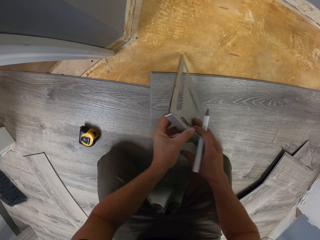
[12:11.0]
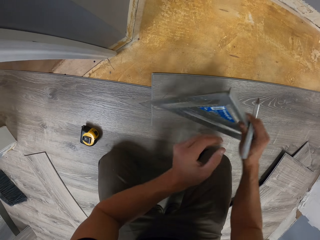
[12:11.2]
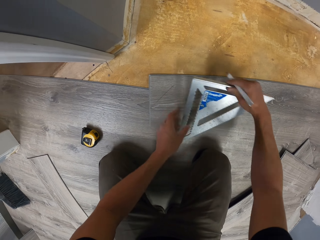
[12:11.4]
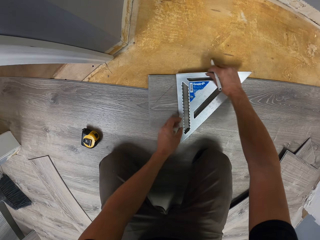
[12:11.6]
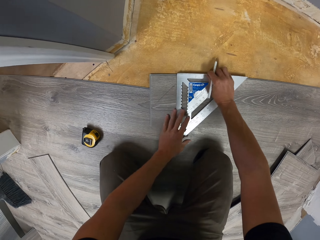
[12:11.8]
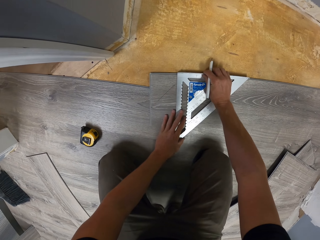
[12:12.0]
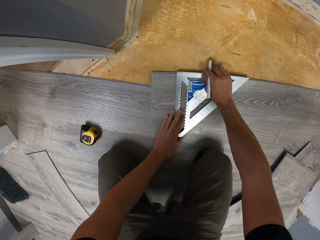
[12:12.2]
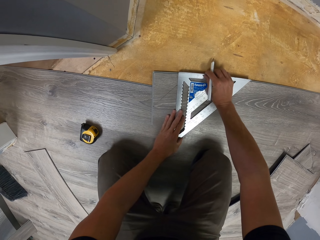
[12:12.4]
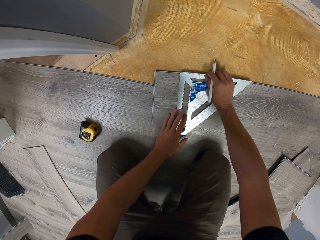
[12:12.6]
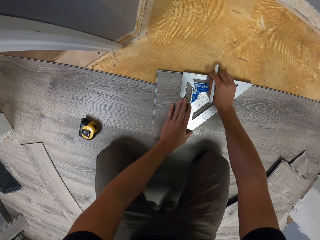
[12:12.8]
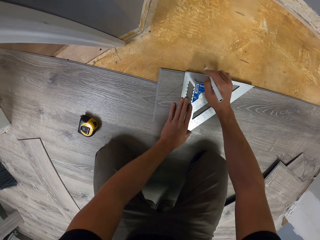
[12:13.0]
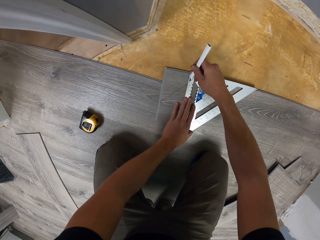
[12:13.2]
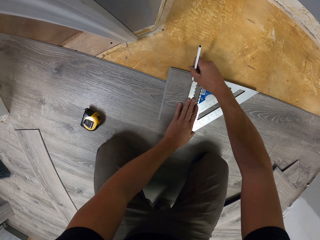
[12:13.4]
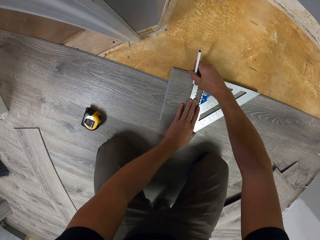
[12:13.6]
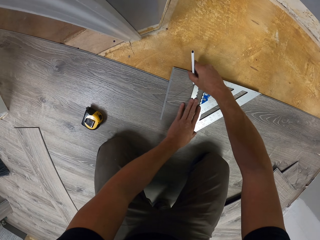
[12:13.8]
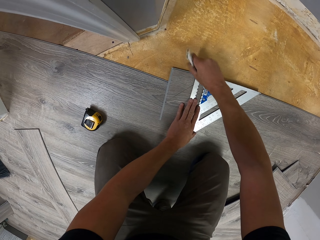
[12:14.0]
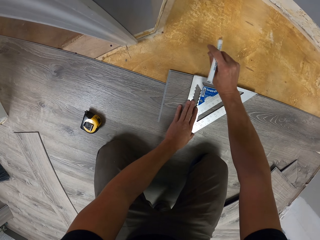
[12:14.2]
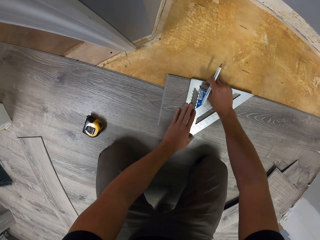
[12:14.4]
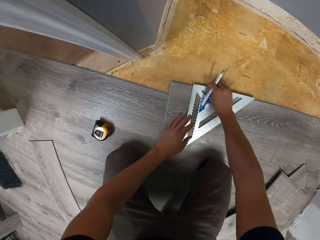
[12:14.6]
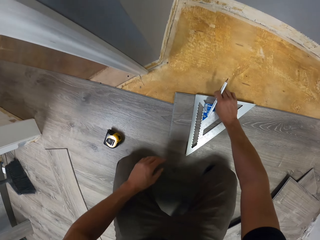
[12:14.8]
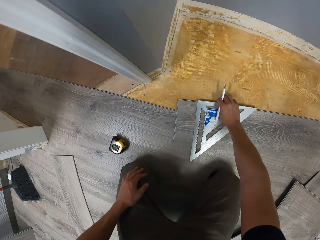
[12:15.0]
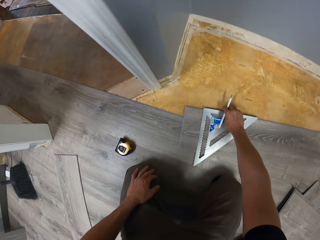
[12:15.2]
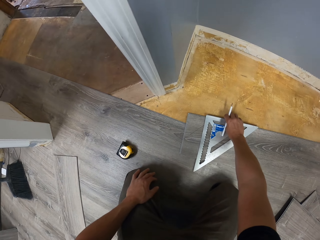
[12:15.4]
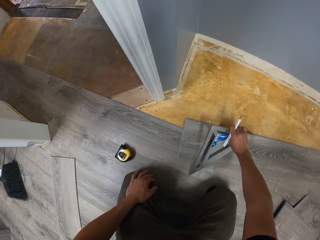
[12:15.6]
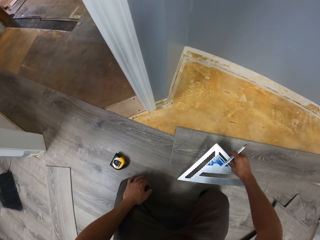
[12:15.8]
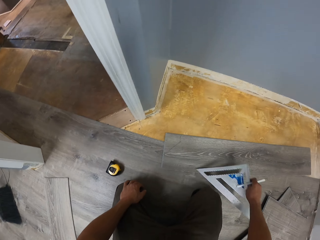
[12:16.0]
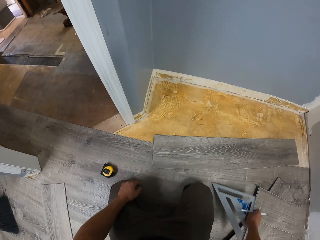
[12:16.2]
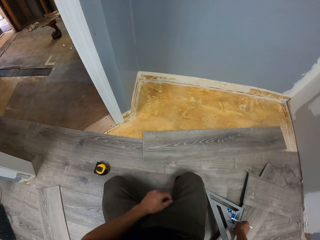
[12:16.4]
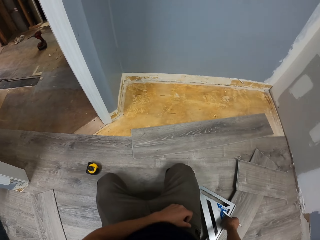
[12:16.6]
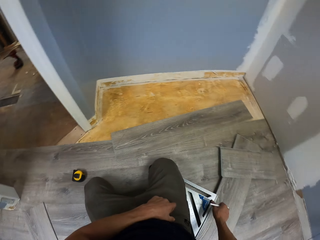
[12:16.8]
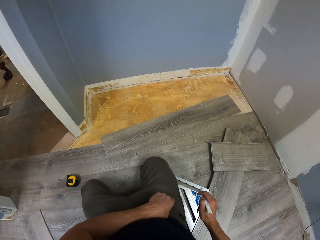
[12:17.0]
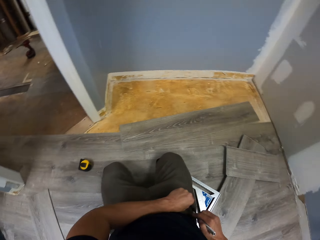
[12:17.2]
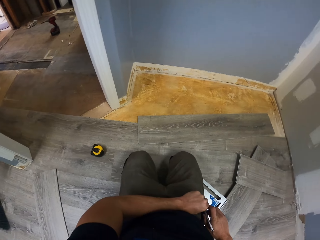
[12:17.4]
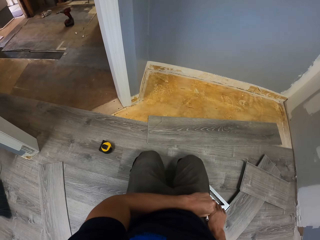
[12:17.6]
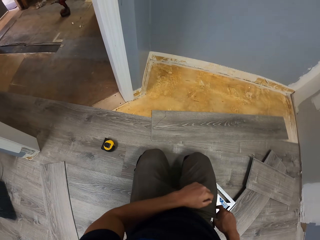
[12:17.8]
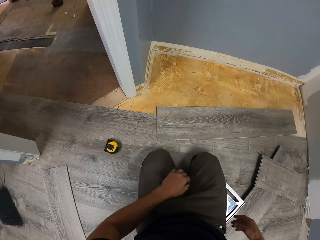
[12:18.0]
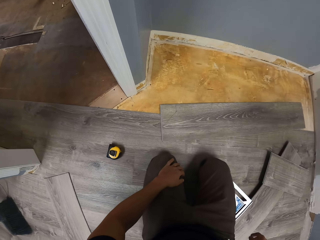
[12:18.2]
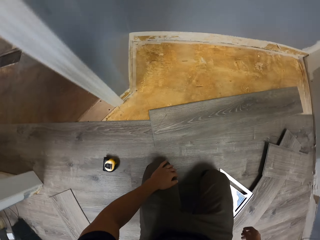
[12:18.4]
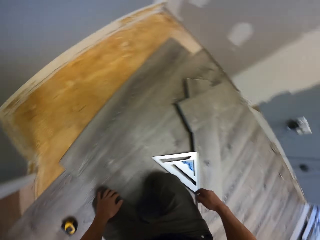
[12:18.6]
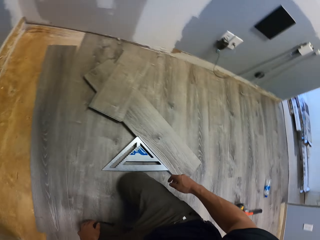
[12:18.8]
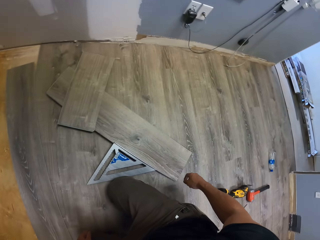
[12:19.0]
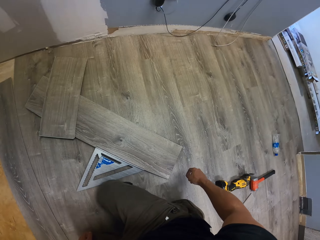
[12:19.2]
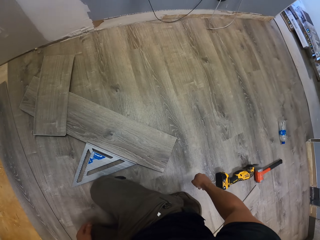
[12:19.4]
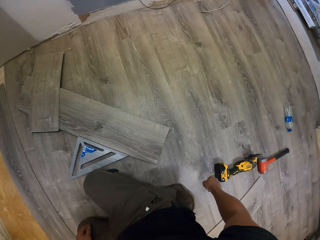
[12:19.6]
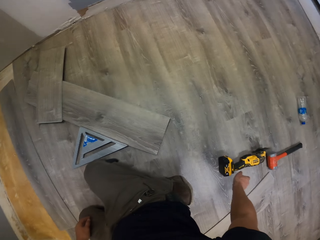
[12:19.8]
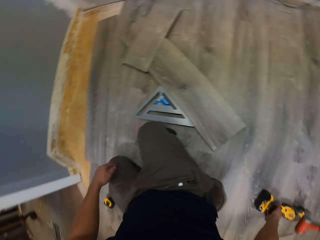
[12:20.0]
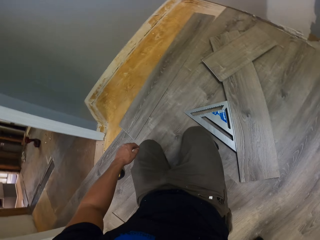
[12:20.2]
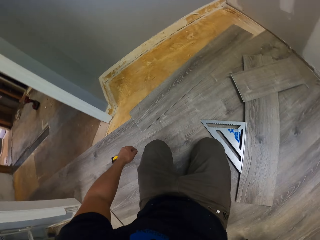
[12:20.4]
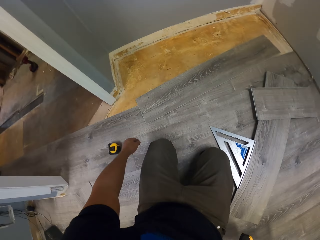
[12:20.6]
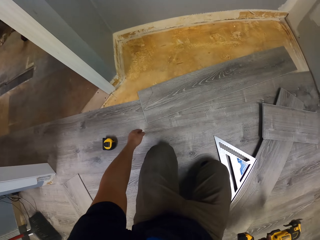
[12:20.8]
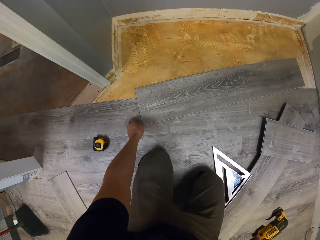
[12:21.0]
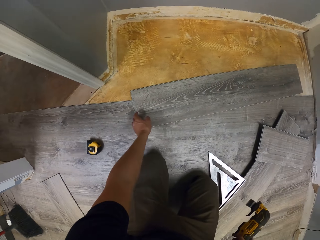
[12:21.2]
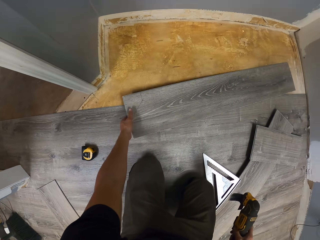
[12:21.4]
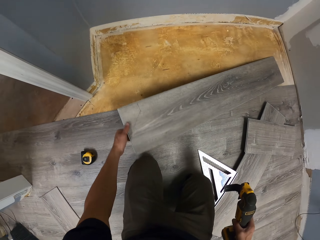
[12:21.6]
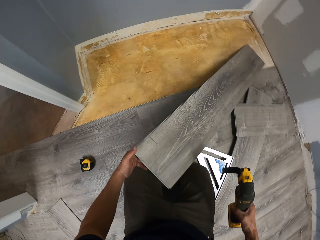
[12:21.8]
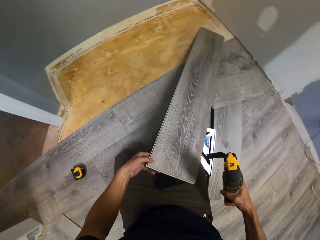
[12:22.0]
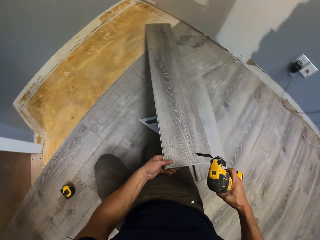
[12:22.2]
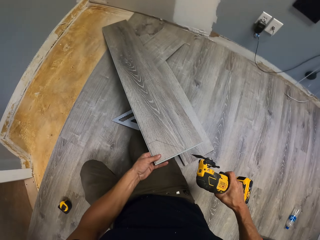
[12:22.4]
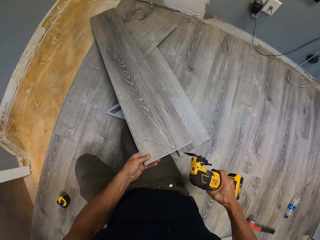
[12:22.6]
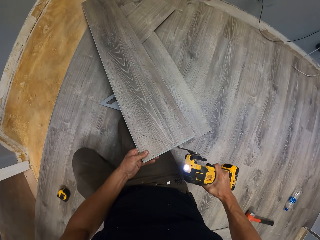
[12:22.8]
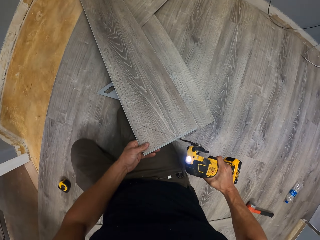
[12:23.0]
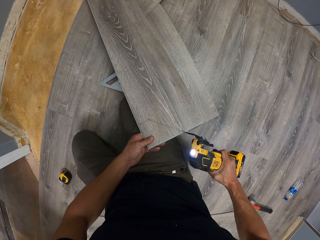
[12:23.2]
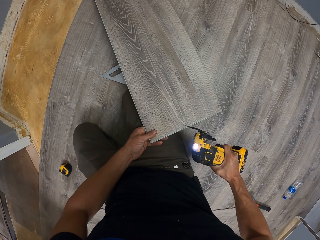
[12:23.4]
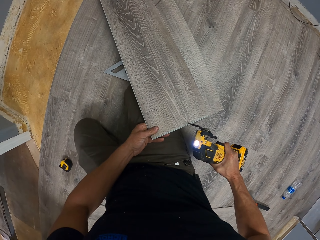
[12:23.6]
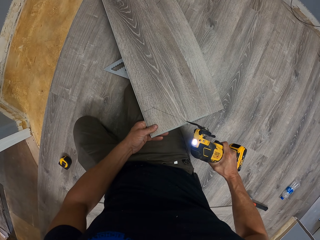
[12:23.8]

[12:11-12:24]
The camera wearer turns the square ruler. They drop the square ruler on the tile. They put a mark on the tile using a pencil. They swing the left hand. They pick up the square ruler with the right hand. They swing the left hand. They drop the square ruler. They put the pencil in the pocket. They swing the right hand. They pick up an oscillating tool. They pick up the tile with the left hand.

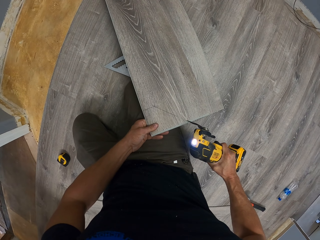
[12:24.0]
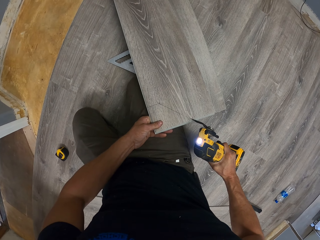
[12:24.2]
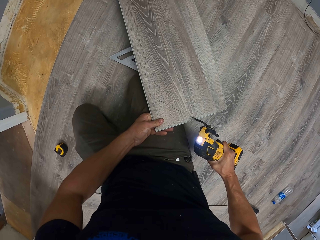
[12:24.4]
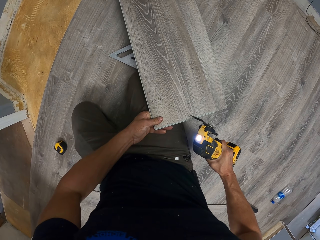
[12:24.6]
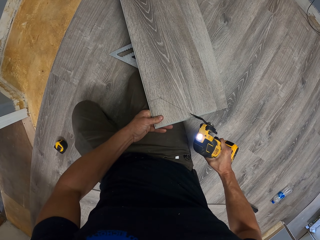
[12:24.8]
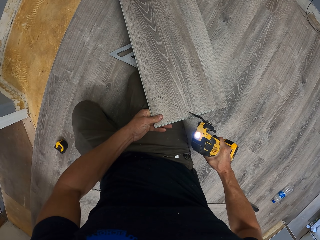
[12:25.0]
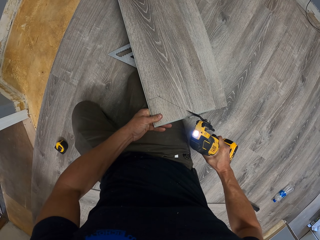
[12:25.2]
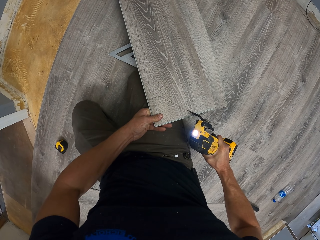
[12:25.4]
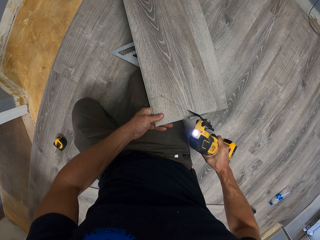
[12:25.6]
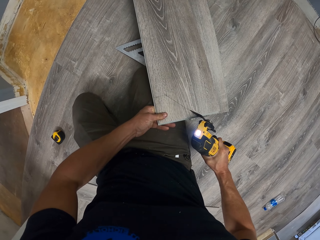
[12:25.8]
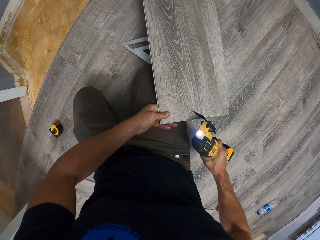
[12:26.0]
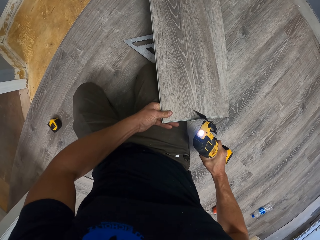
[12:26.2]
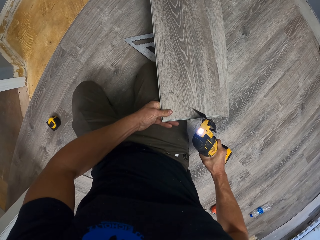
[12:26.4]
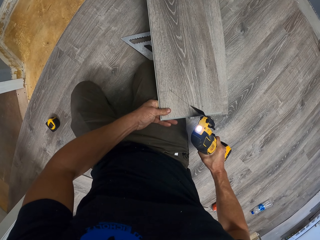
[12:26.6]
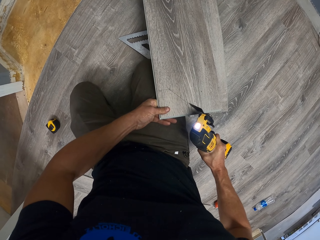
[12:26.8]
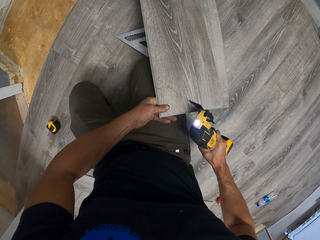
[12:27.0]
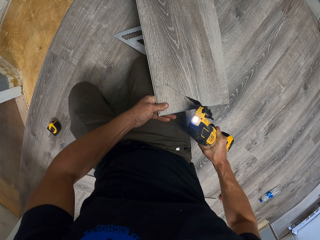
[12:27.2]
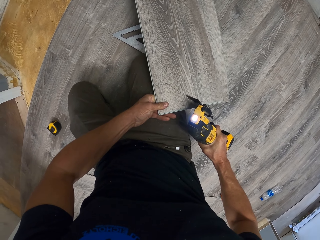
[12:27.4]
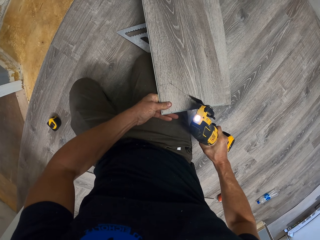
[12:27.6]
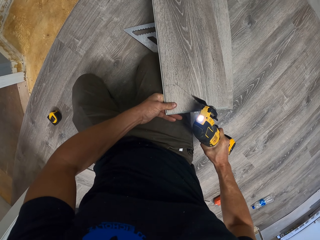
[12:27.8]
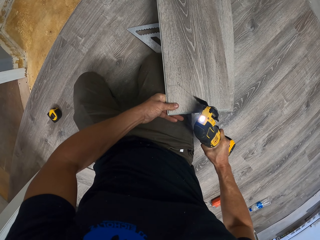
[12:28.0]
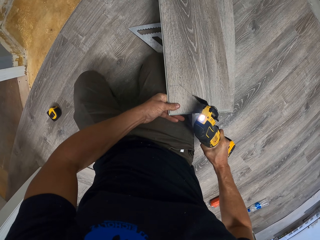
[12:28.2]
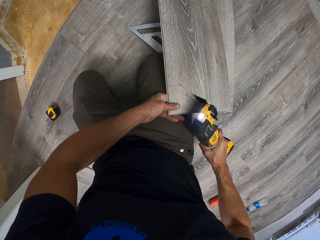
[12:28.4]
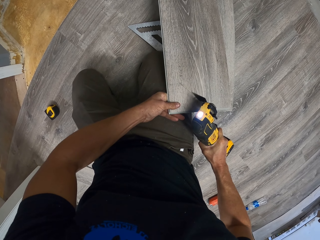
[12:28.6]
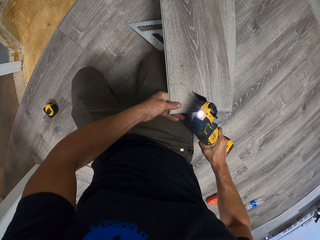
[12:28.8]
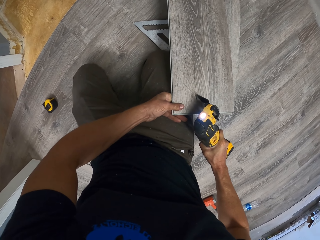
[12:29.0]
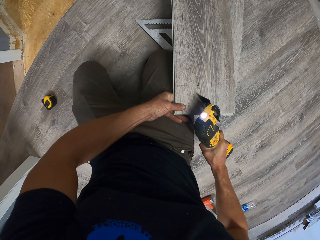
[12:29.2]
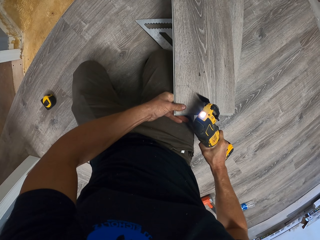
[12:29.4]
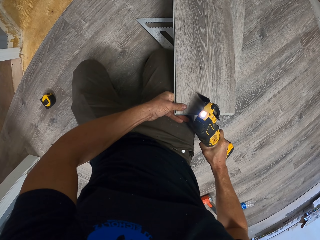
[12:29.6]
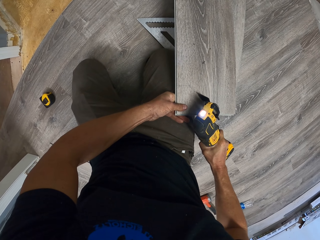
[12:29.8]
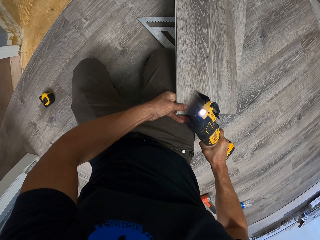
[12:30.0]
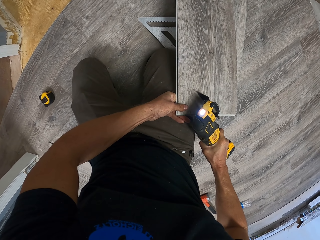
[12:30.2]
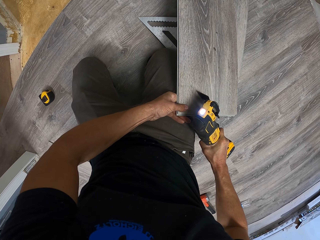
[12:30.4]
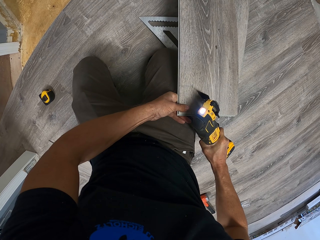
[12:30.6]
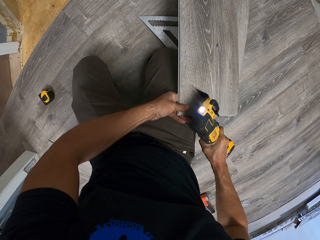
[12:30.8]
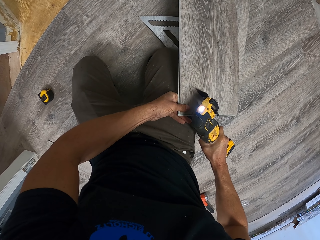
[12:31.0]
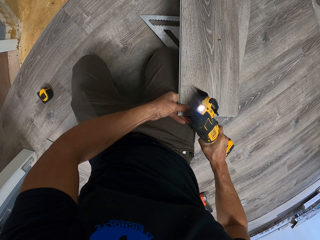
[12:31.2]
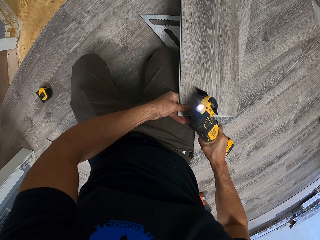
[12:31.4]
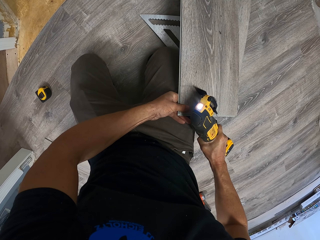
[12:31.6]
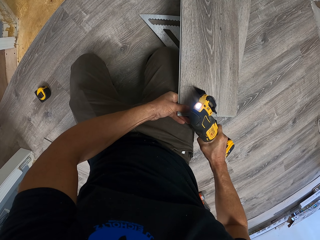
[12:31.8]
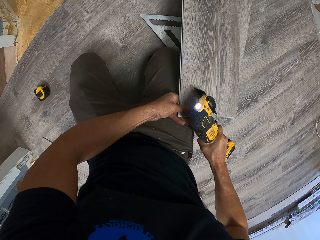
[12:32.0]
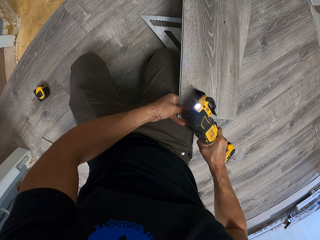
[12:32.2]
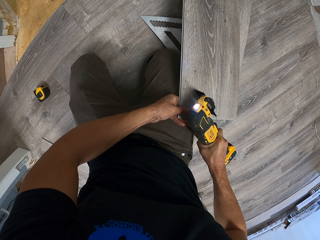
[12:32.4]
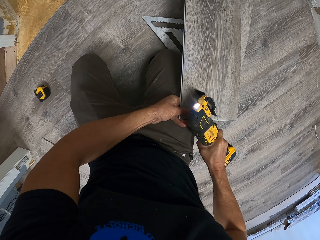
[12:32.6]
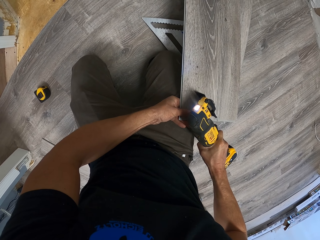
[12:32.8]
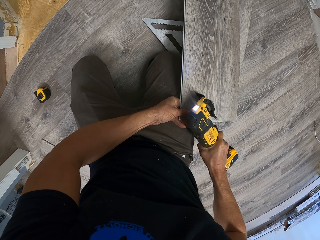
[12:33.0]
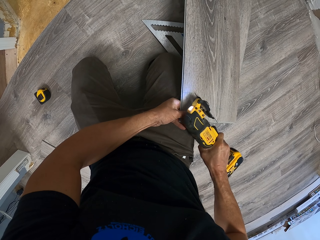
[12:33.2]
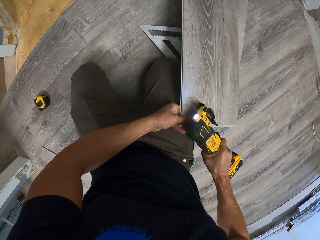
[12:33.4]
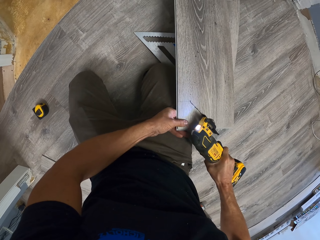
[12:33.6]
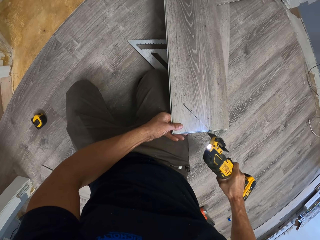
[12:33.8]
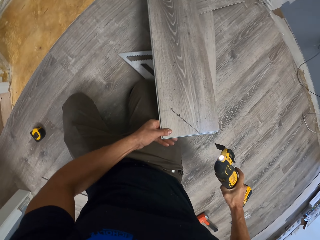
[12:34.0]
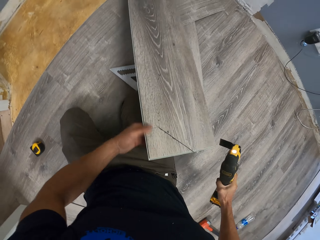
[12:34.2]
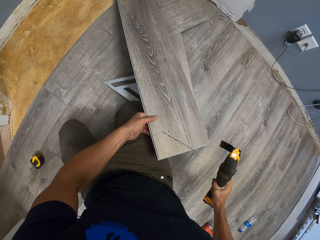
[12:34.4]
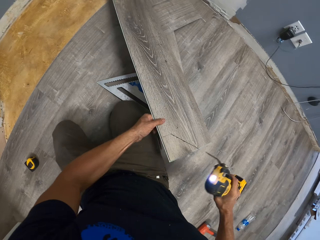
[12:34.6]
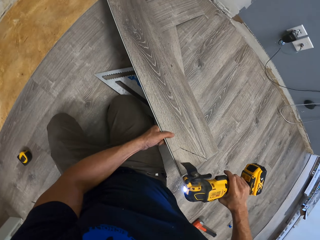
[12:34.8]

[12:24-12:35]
The camera wearer cuts the wood tile using the oscillating tool.
